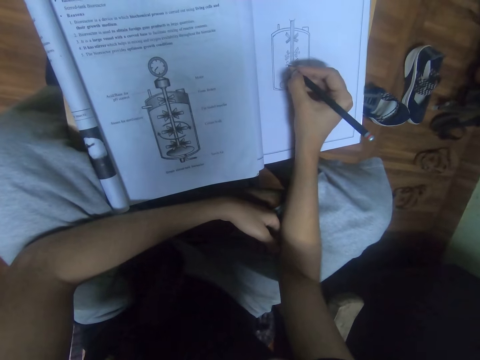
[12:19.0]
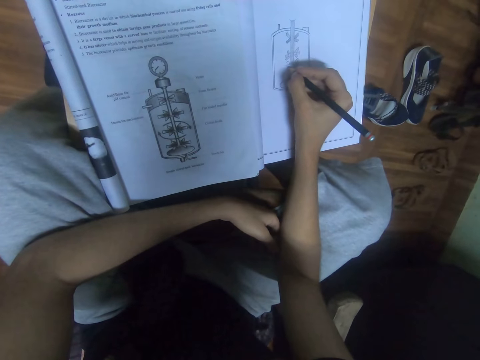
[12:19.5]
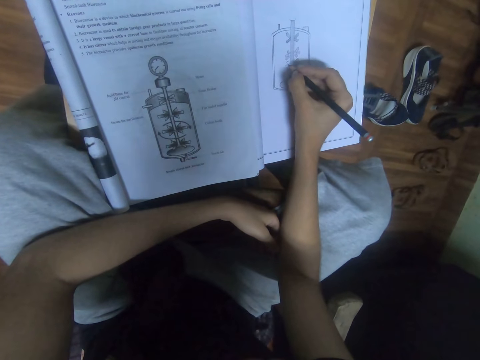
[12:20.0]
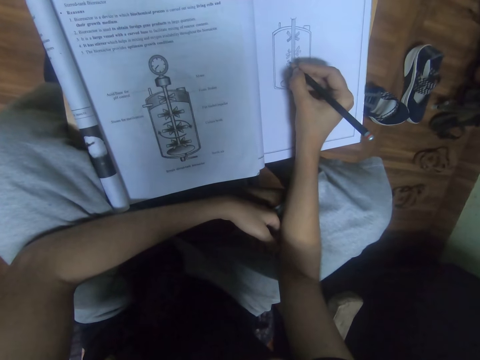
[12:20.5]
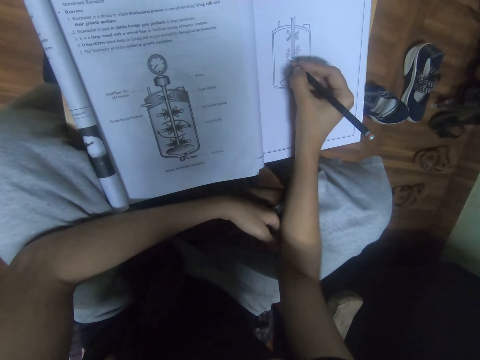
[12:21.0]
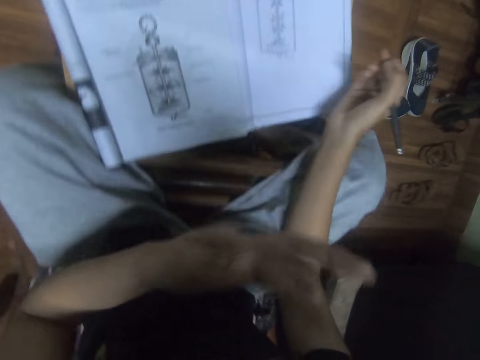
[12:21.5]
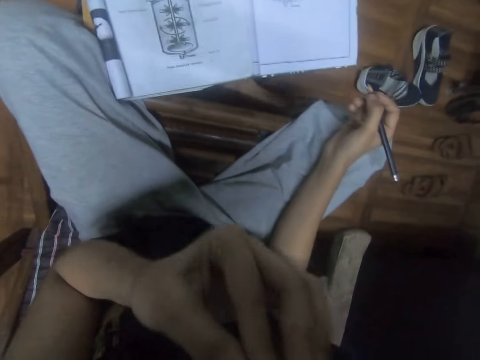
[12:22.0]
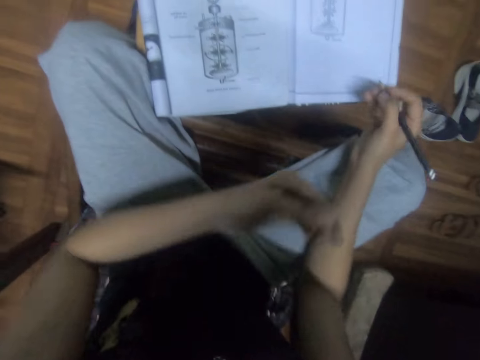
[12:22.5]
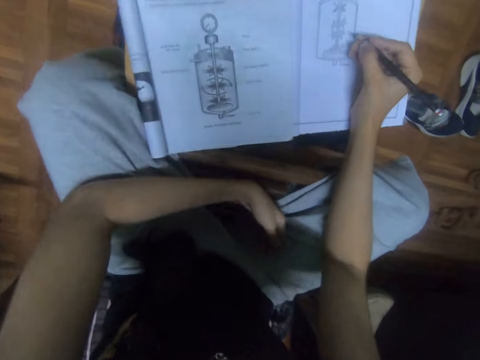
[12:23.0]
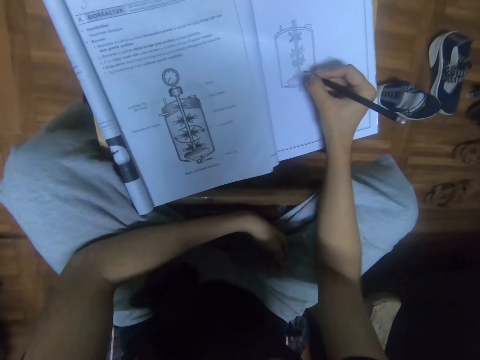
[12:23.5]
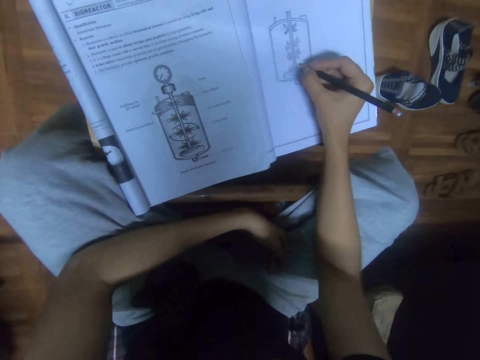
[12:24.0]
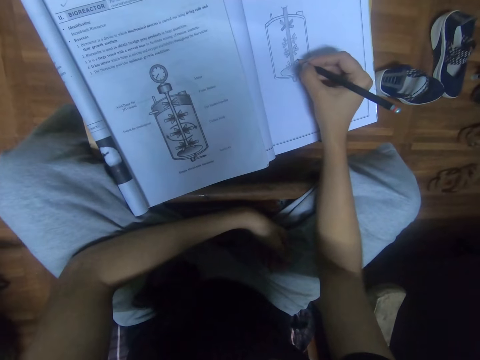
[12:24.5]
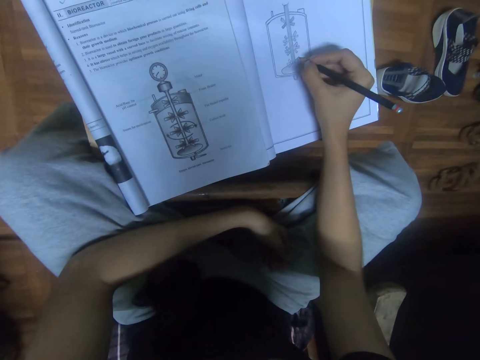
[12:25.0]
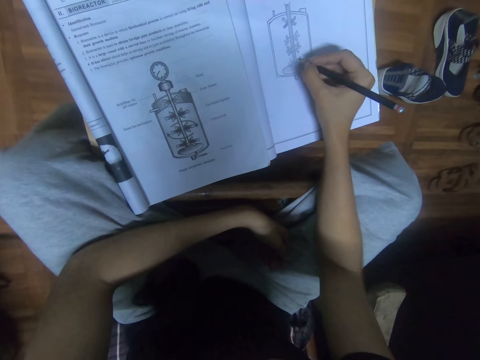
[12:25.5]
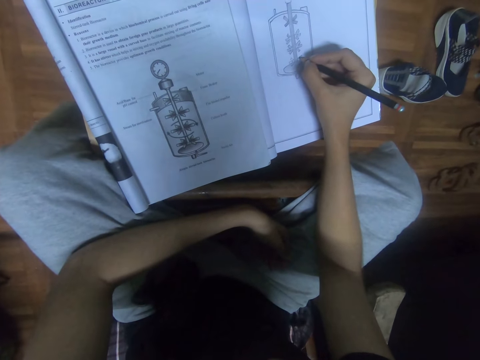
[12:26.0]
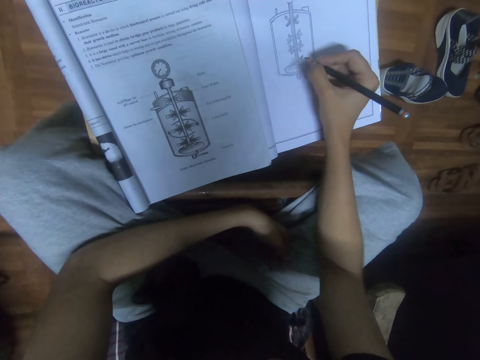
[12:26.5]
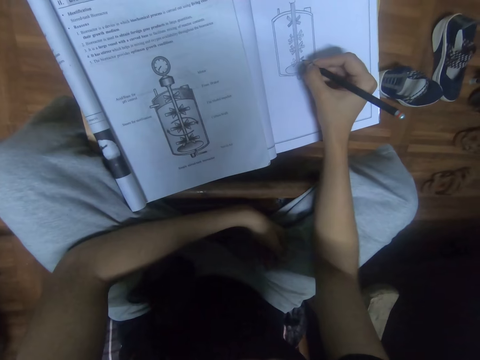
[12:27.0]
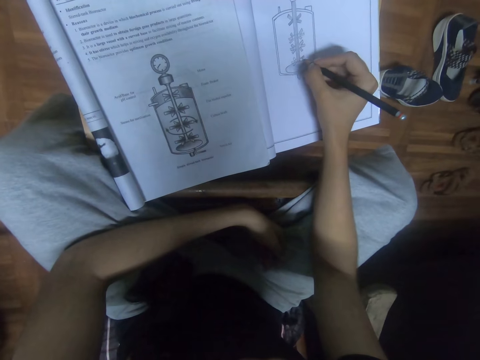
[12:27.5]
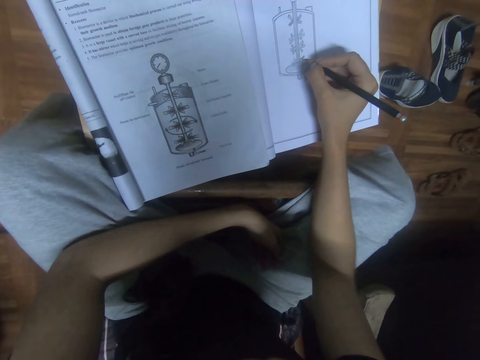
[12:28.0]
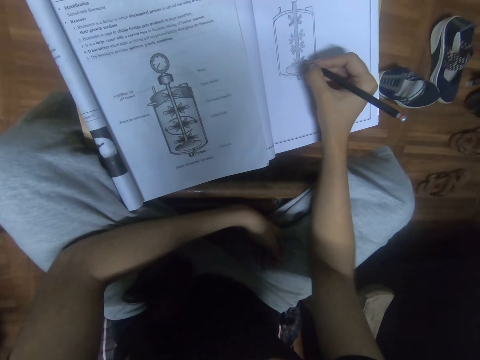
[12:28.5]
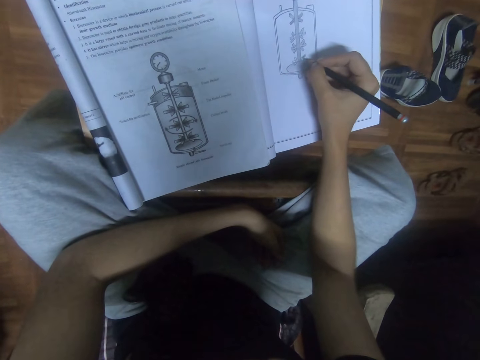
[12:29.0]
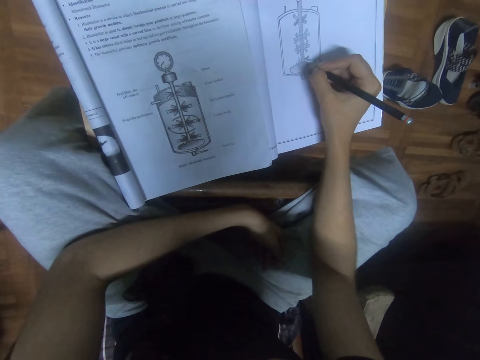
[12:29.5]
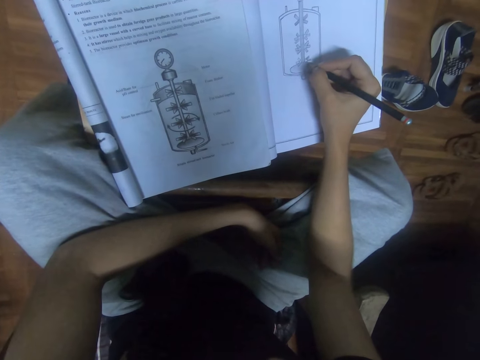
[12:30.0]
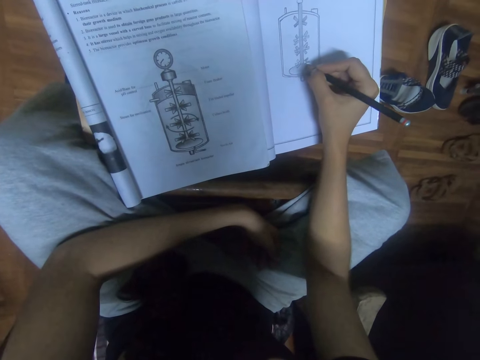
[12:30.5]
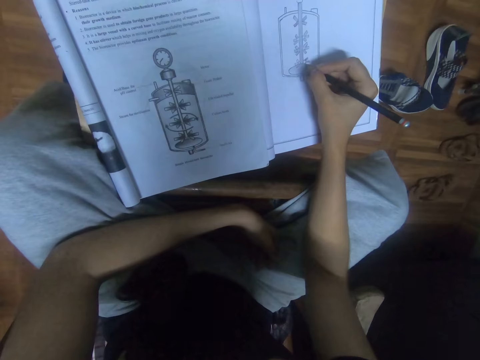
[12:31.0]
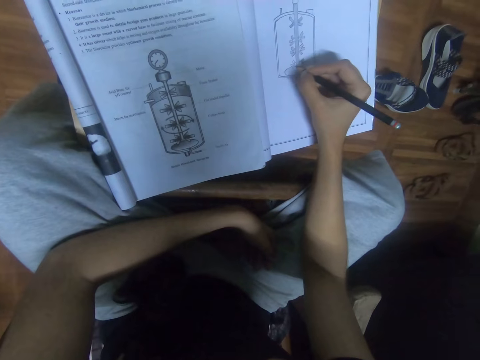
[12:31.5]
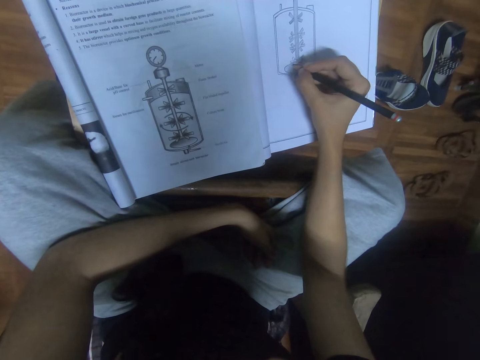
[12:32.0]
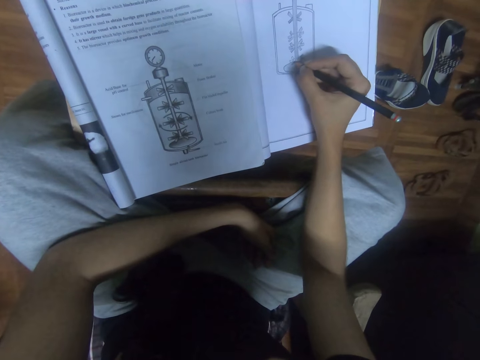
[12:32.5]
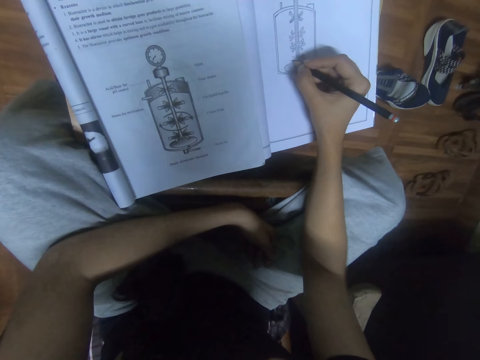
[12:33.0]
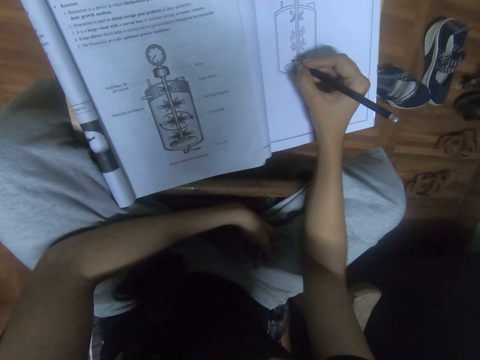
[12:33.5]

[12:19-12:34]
The camera wearer lifts the hand. They scratch the body, draw a picture, and drop the hand.

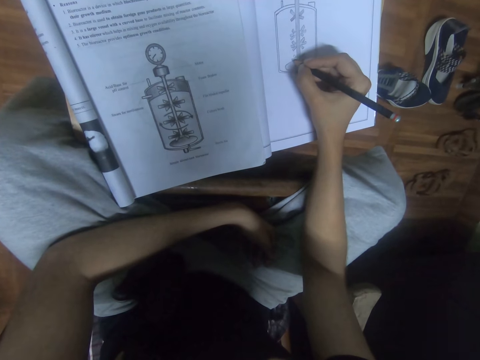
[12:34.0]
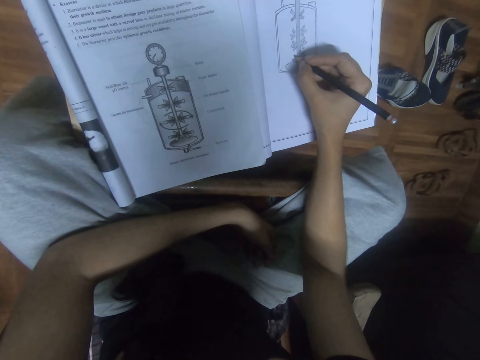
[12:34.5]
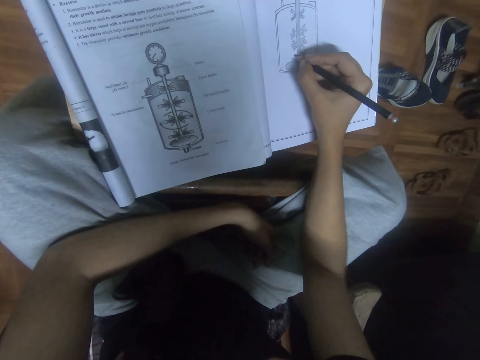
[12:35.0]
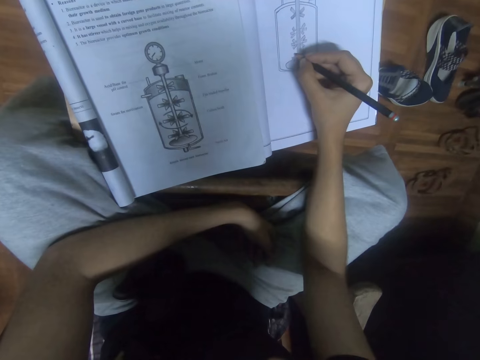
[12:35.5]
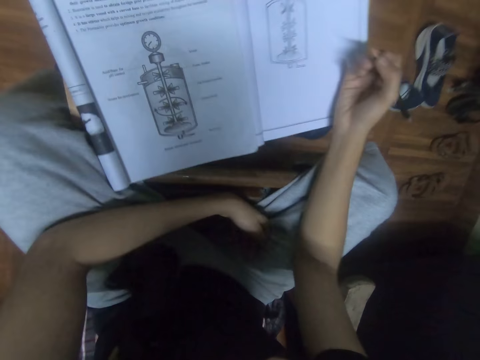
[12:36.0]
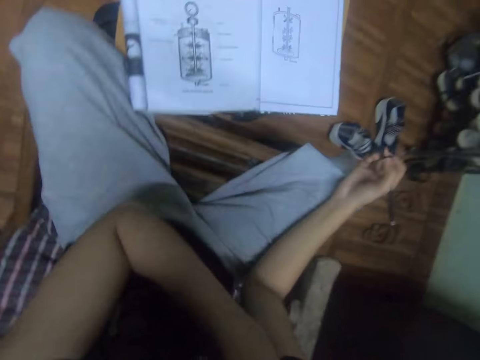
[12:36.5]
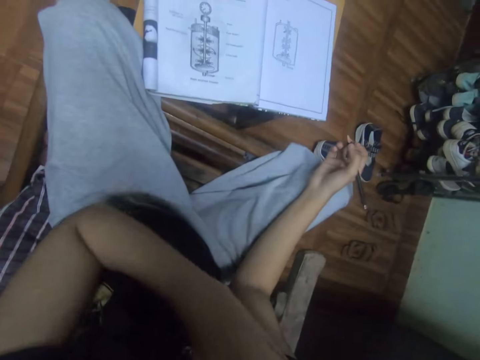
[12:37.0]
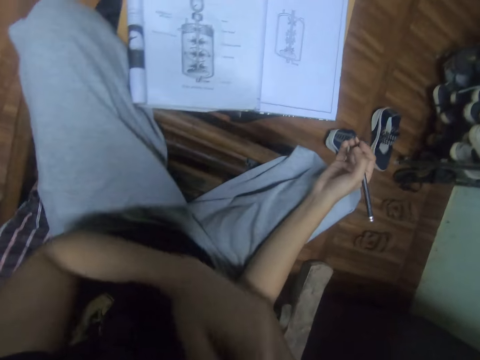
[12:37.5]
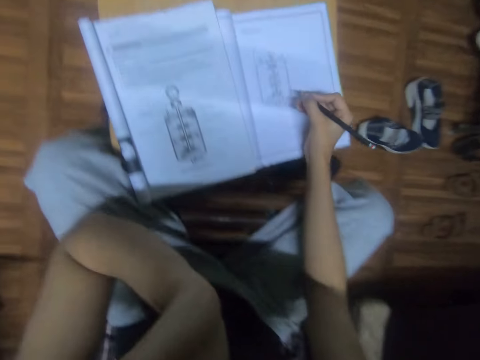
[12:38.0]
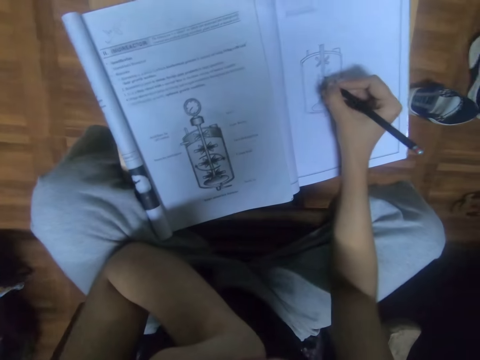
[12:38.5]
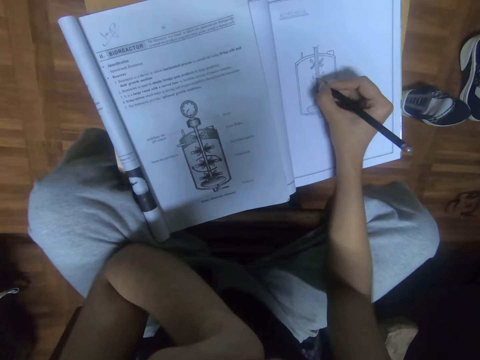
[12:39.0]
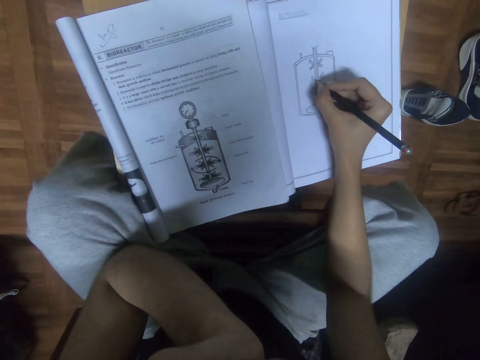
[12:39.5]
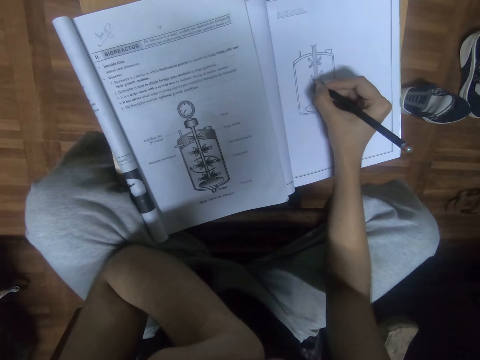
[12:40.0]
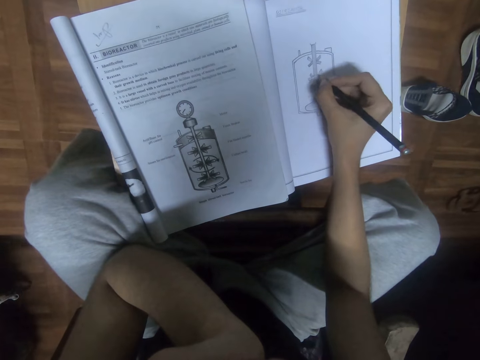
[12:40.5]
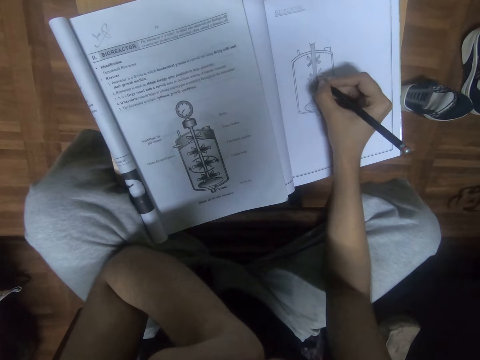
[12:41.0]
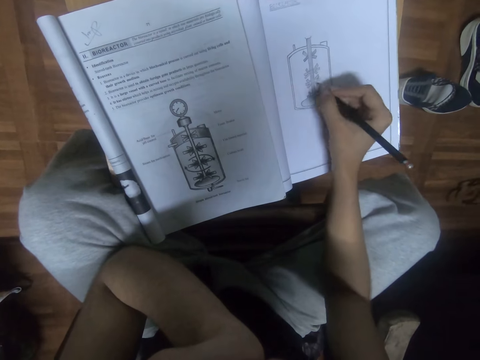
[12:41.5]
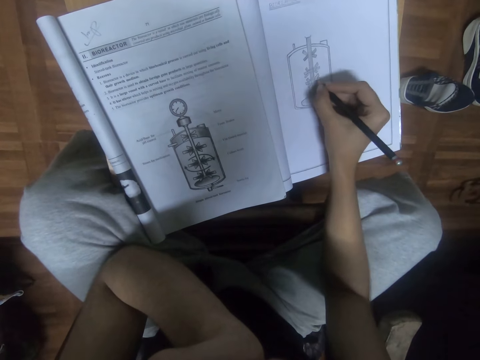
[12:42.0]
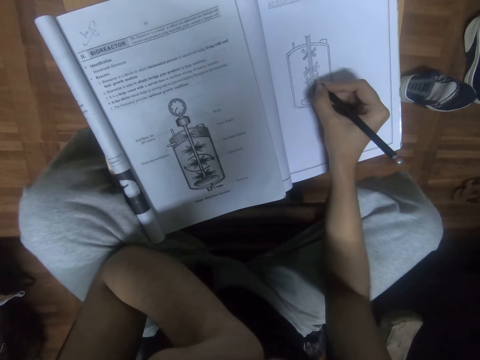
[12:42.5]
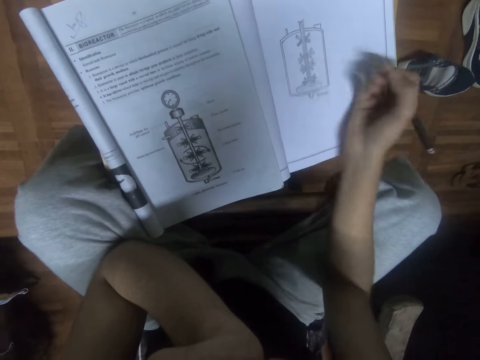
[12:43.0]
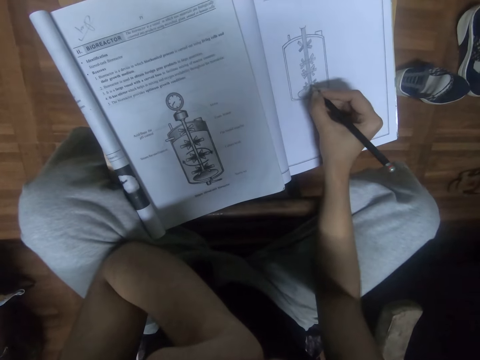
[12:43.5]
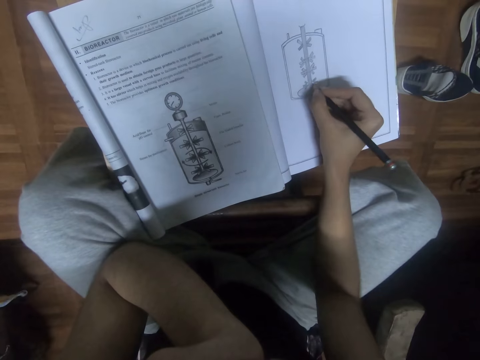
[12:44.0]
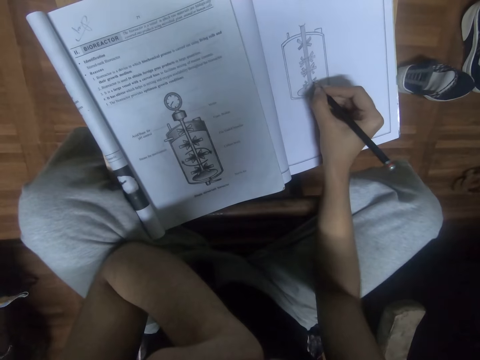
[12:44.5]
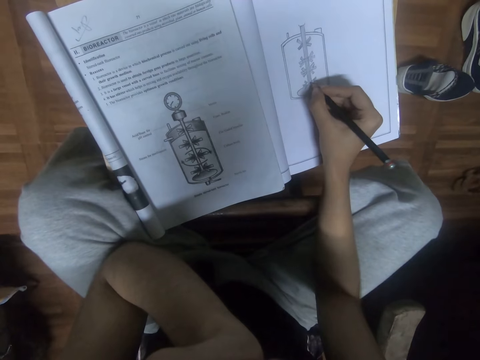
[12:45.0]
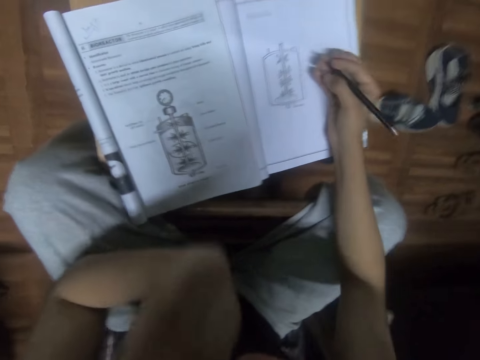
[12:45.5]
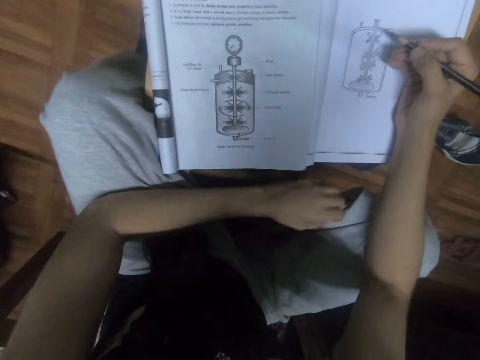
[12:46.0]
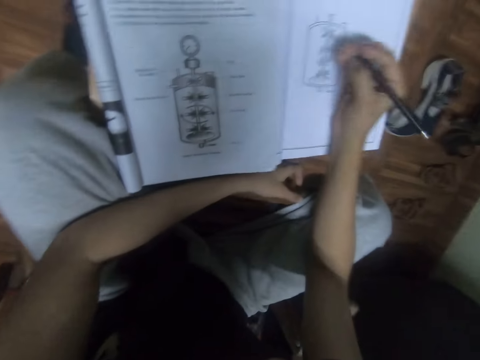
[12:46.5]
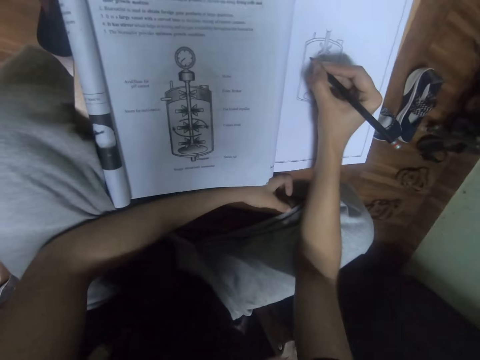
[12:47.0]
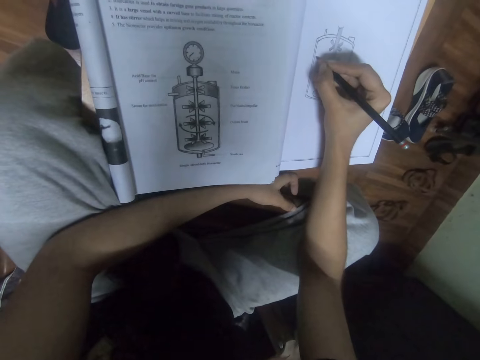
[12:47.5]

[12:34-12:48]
The camera wearer pauses. He lifts his hand, scratches the body, draws a picture, and drops the hand.
